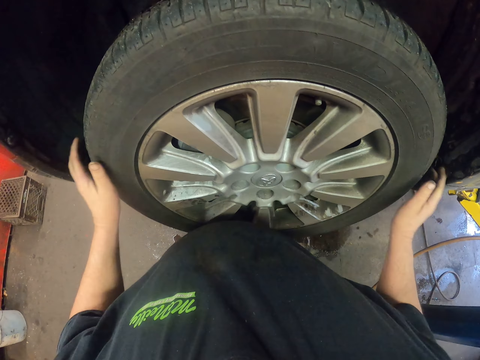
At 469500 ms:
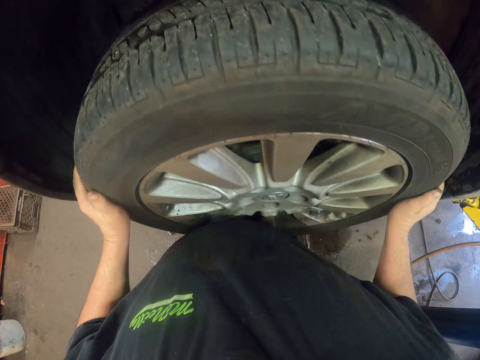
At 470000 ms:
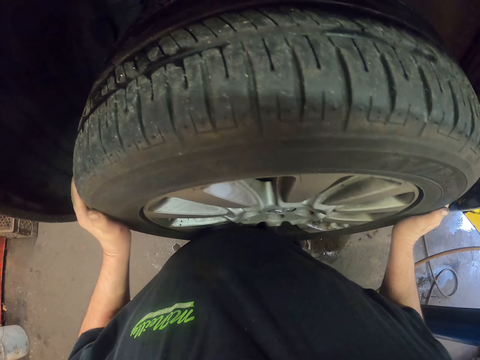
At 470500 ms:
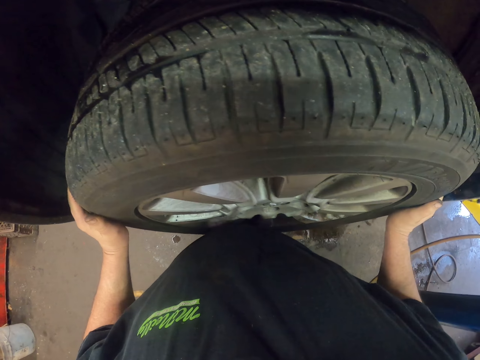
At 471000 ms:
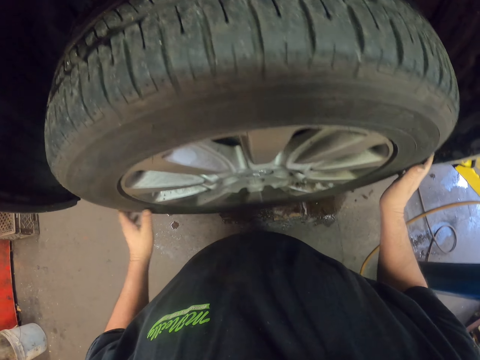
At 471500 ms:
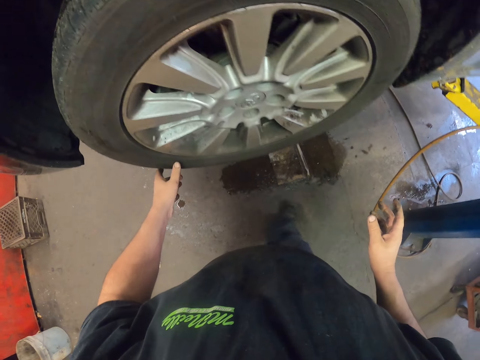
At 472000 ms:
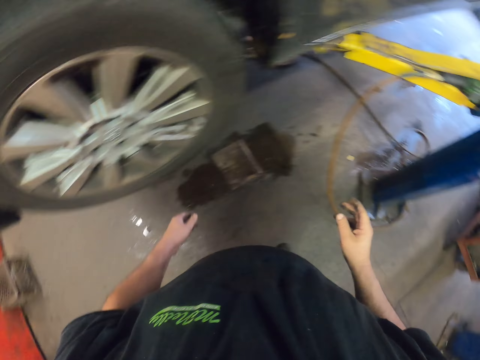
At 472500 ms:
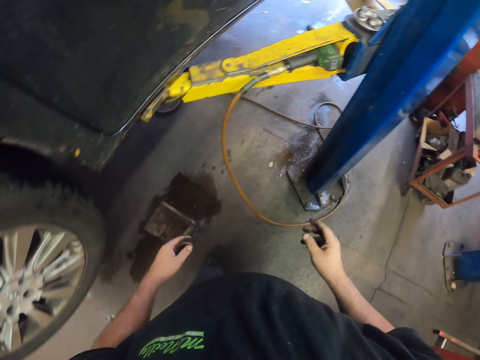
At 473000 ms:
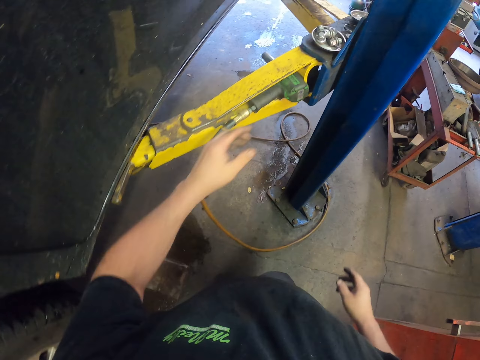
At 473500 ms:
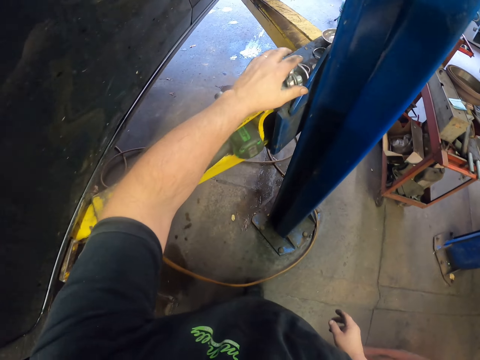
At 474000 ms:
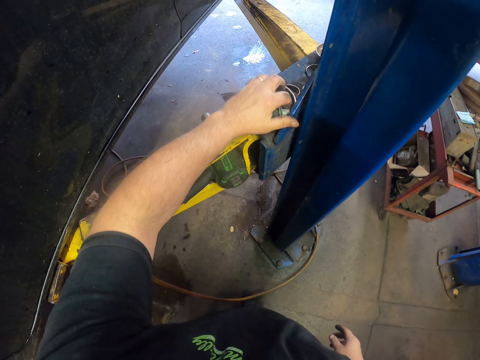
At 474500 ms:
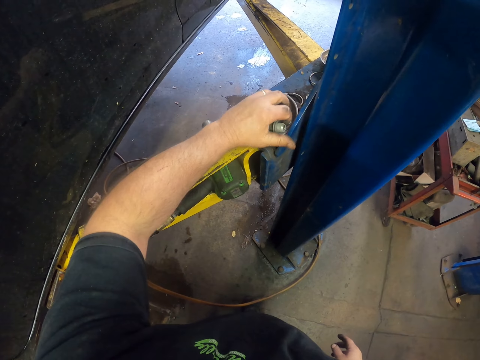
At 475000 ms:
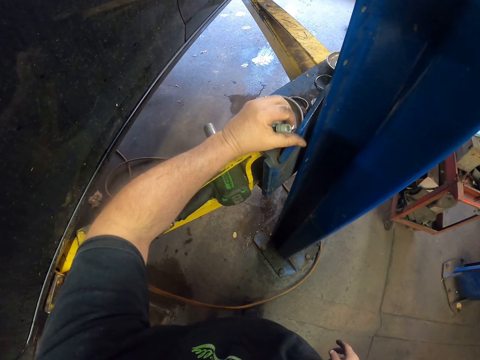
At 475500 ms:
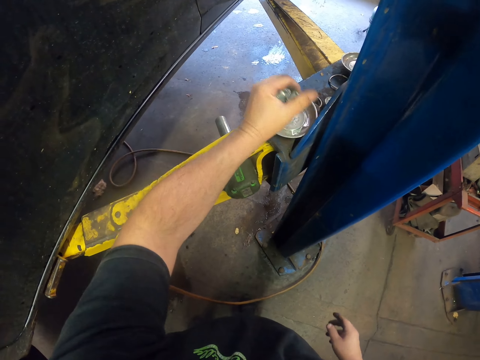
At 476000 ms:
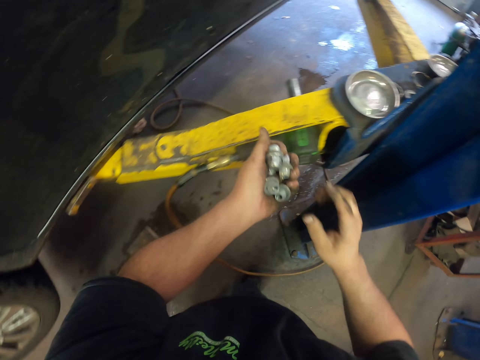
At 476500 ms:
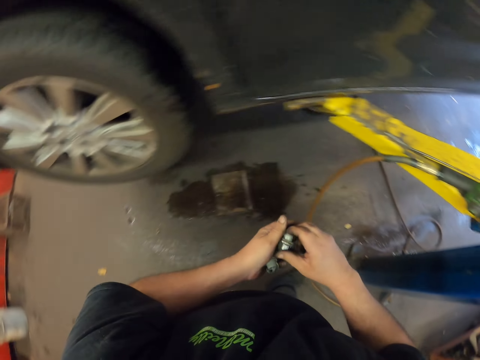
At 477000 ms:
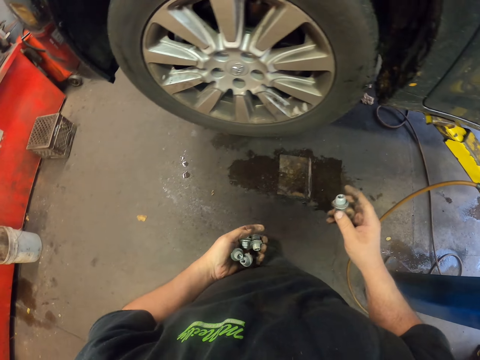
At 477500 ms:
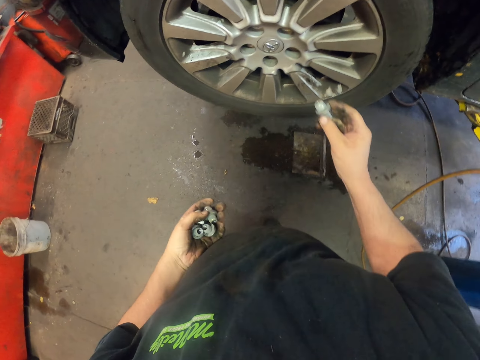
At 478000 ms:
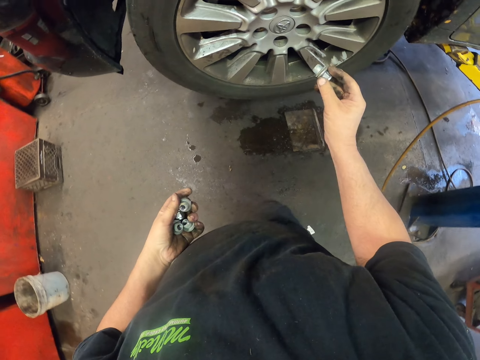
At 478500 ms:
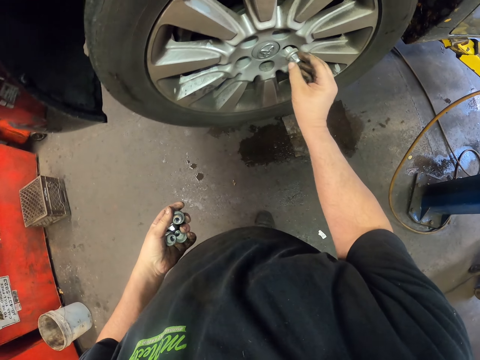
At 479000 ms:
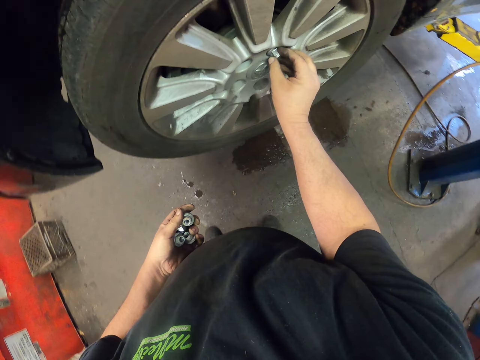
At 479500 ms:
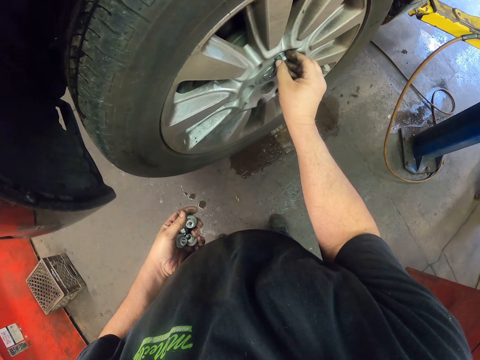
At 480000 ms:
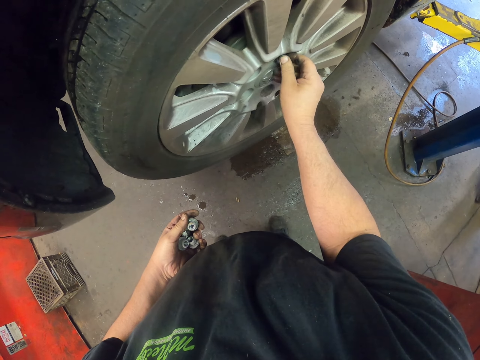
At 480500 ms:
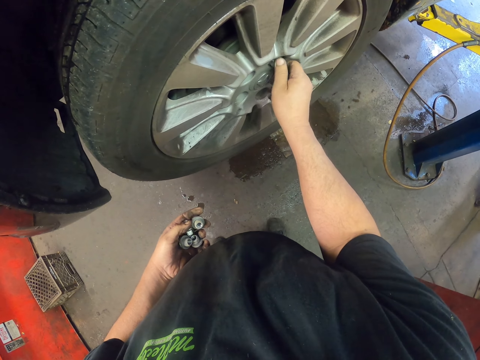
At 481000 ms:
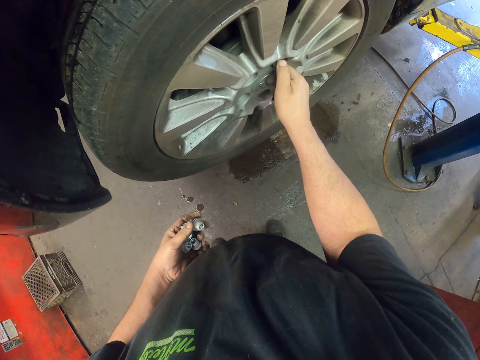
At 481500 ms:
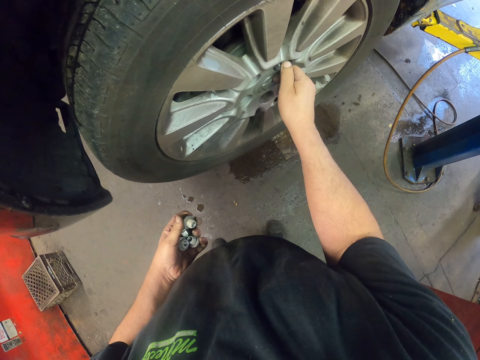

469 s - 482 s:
The camera wearer adjusts the tire. They take the wheel bolts. They tighten a wheel bolt on the wheel.

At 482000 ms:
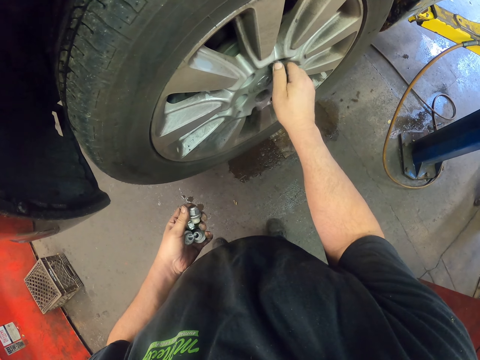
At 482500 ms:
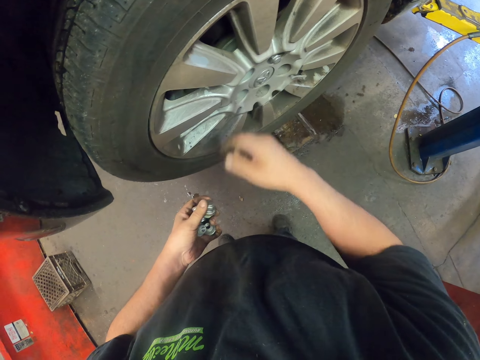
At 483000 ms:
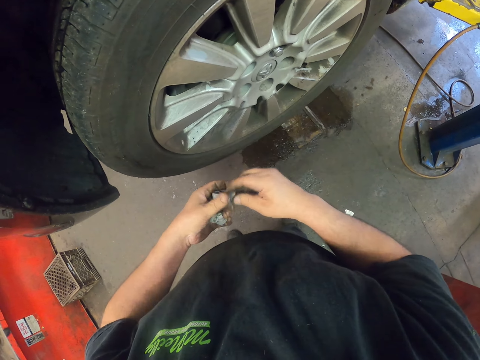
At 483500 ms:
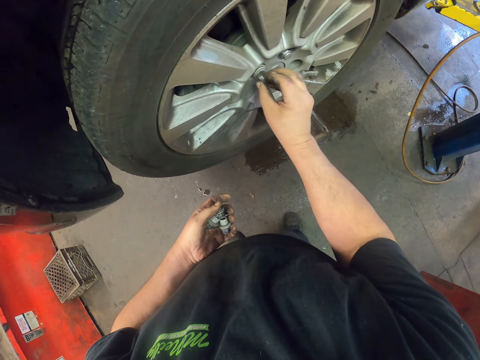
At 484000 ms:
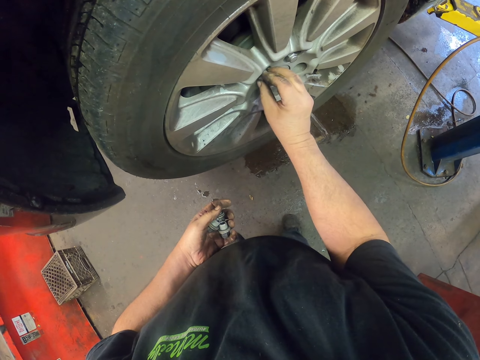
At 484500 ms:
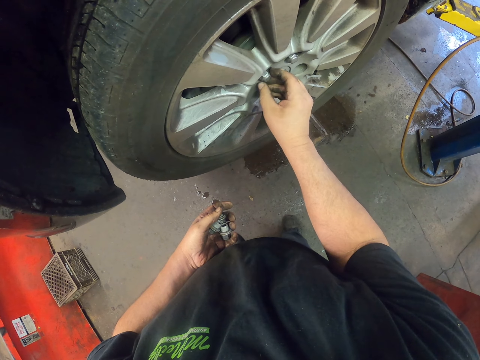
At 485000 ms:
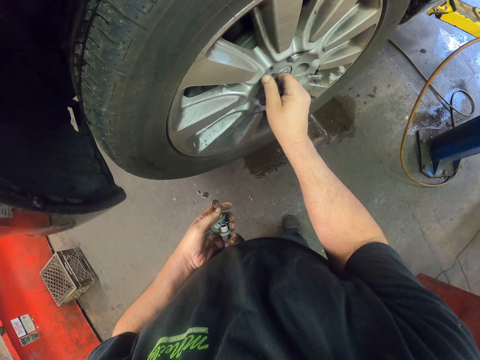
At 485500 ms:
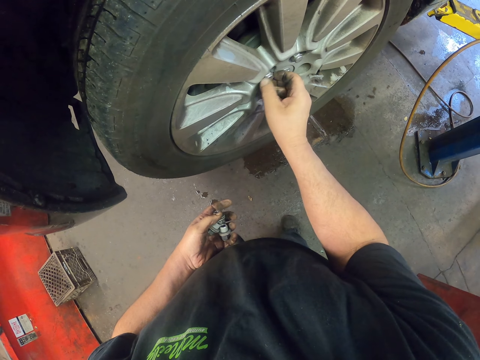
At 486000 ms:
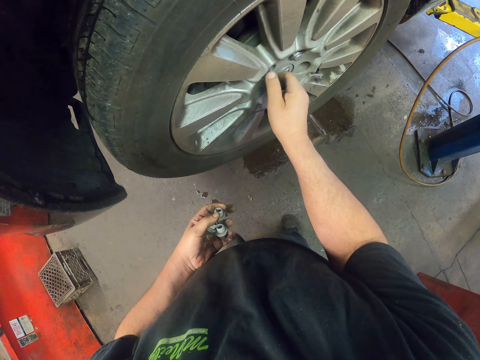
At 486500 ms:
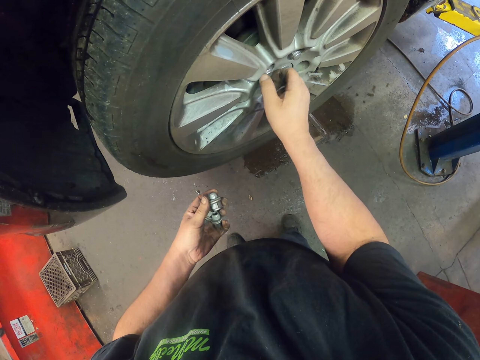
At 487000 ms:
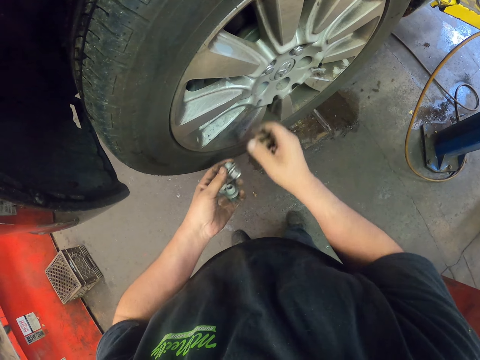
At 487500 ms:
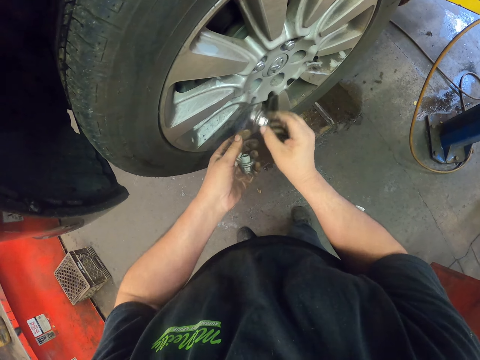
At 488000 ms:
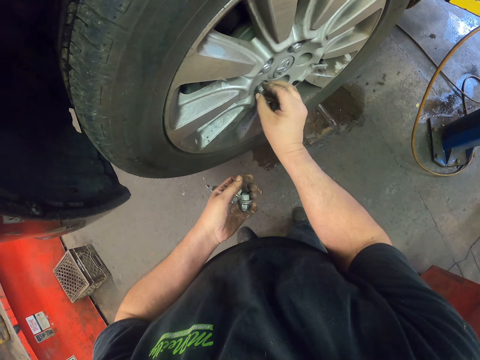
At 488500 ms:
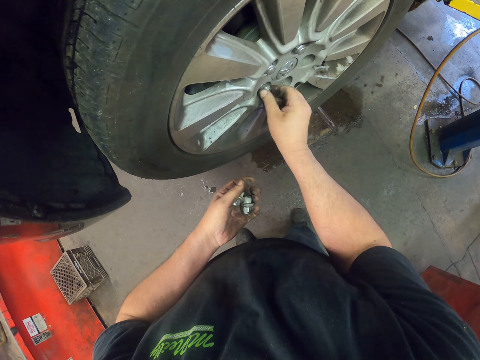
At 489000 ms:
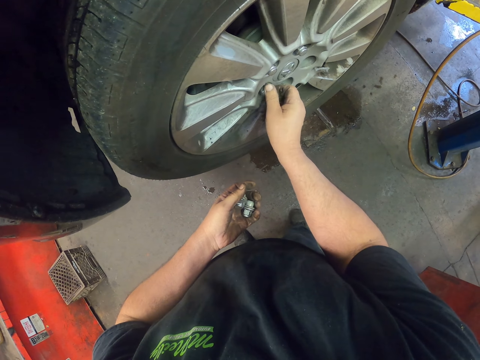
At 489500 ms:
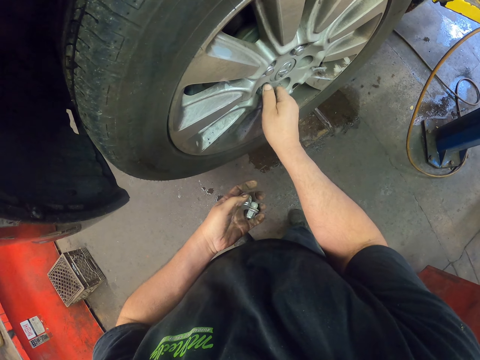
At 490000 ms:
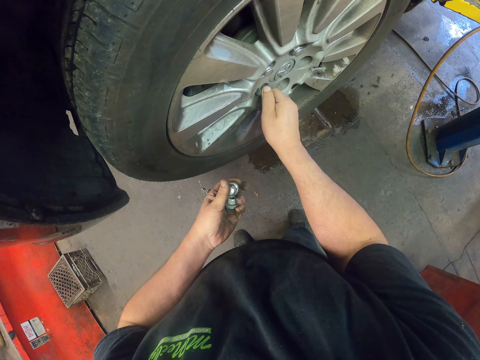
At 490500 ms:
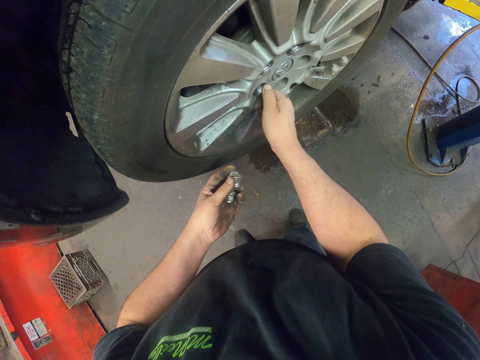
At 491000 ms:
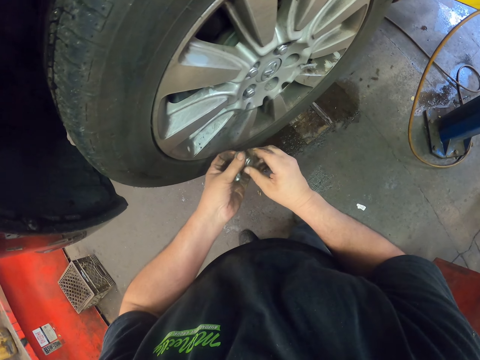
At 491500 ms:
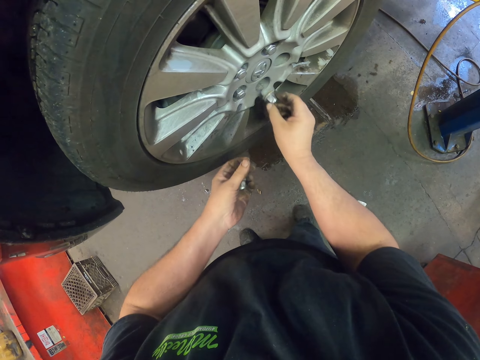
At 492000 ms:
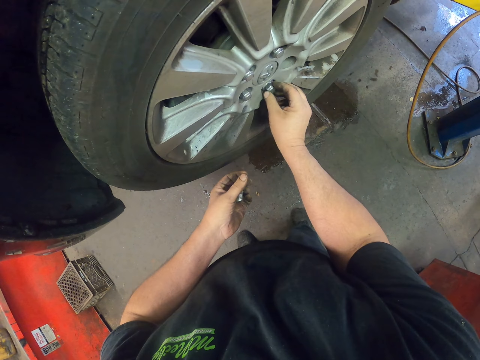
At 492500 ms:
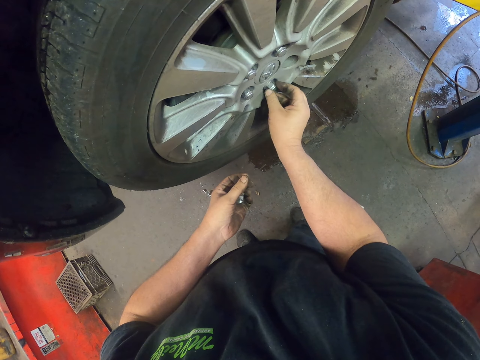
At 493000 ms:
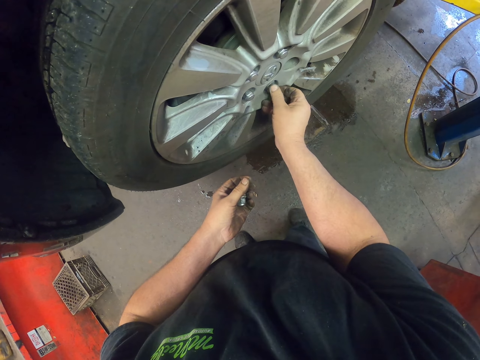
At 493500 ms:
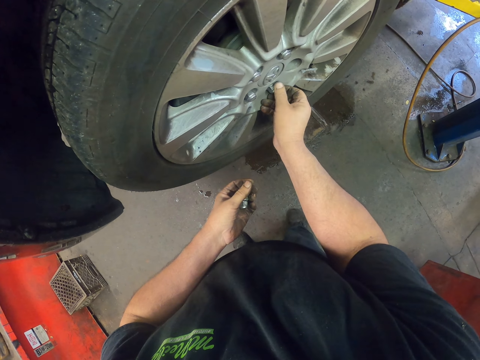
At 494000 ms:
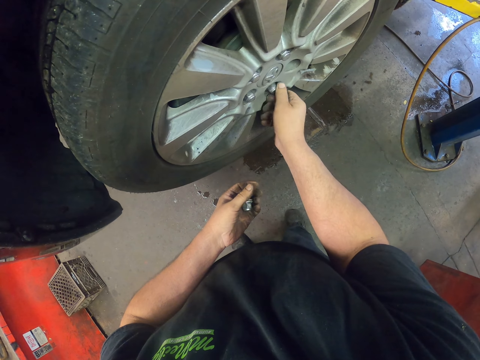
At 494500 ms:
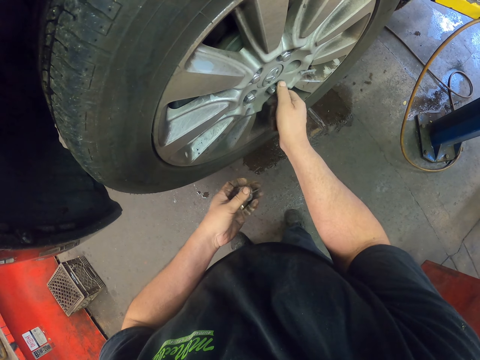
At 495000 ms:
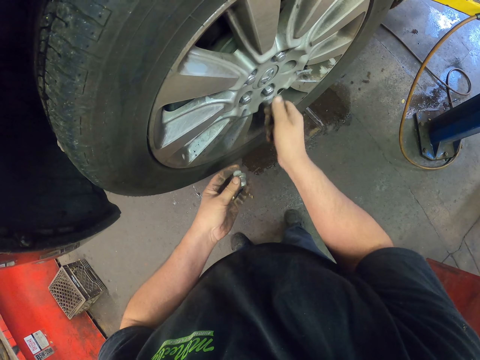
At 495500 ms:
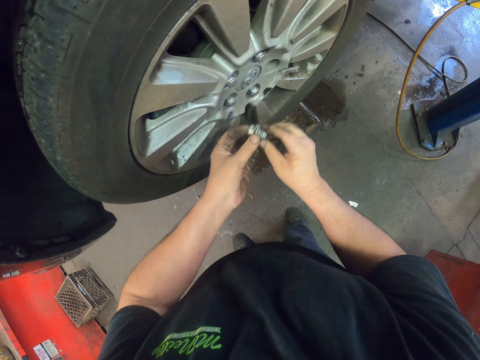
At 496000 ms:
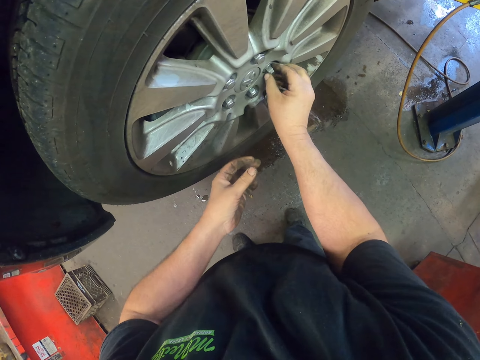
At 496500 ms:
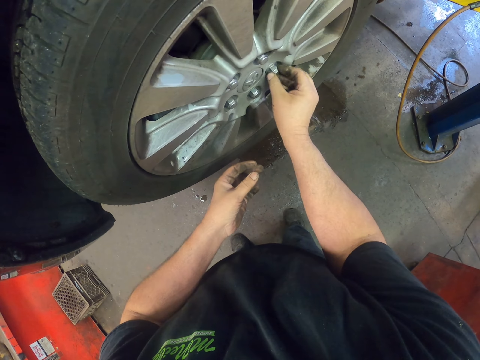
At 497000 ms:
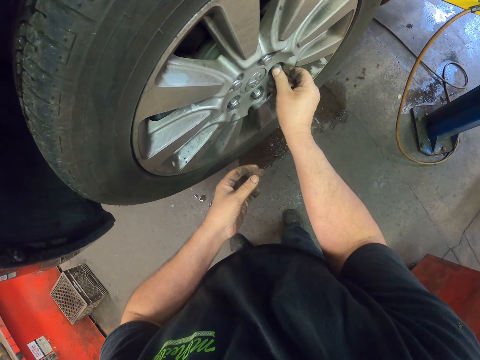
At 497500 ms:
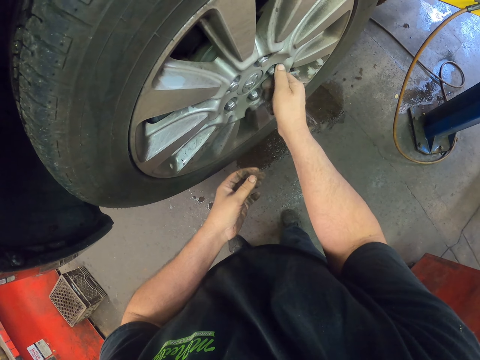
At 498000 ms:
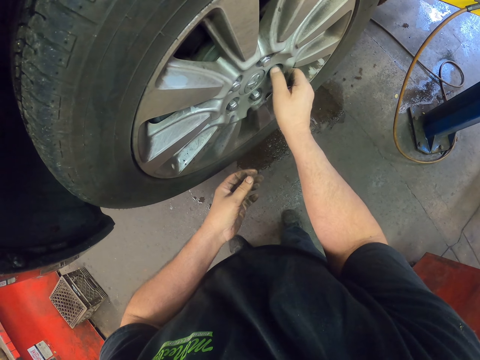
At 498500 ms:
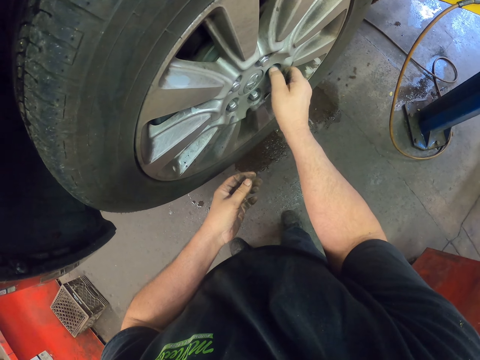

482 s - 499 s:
The camera wearer takes a wheel bolt. They tighten a wheel bolt on the wheel. They take a wheel bolt. They tighten a wheel bolt on the wheel. They take a wheel bolt. They tighten a wheel bolt on the wheel. They take a wheel bolt. They tighten a wheel bolt on the wheel.
